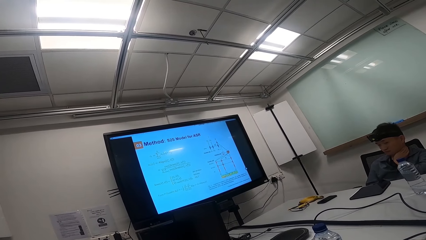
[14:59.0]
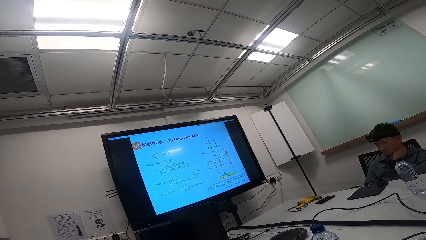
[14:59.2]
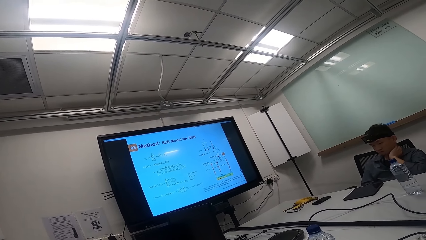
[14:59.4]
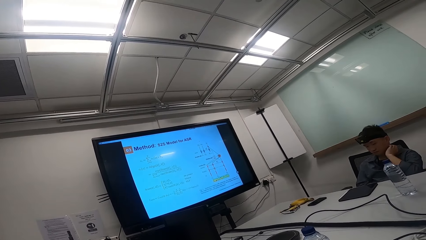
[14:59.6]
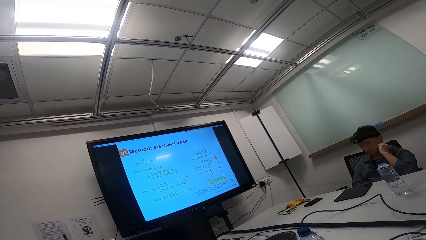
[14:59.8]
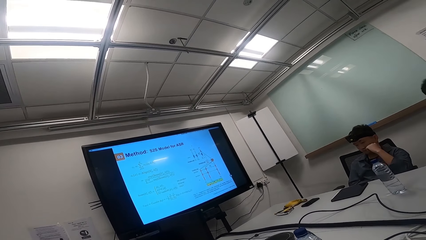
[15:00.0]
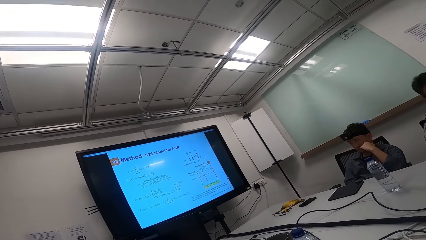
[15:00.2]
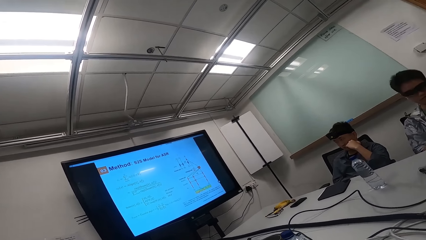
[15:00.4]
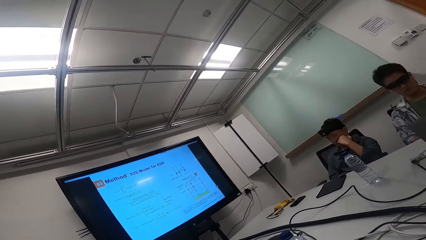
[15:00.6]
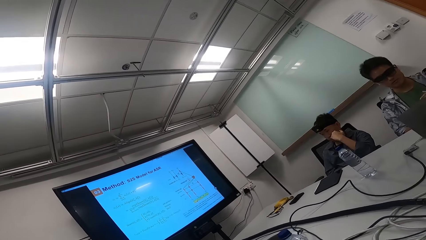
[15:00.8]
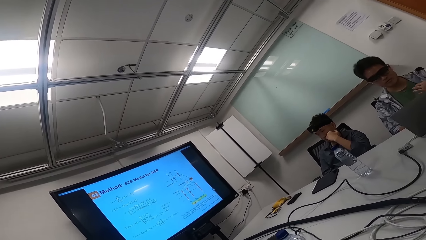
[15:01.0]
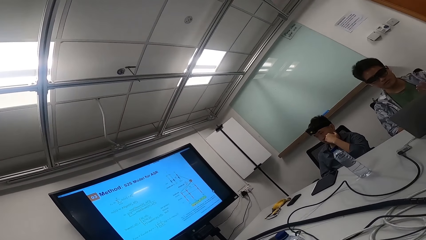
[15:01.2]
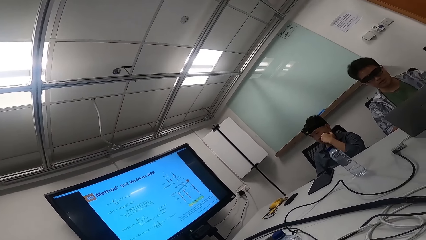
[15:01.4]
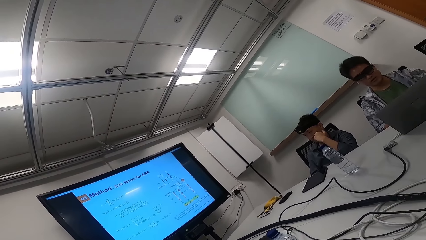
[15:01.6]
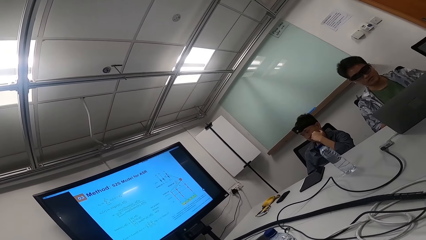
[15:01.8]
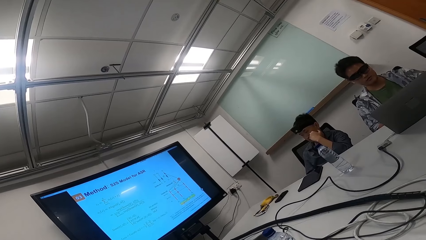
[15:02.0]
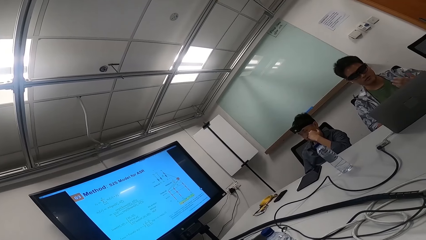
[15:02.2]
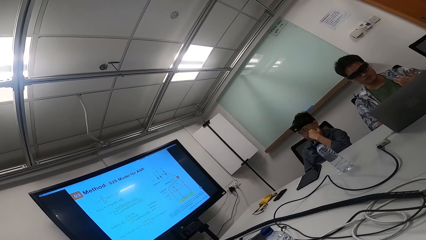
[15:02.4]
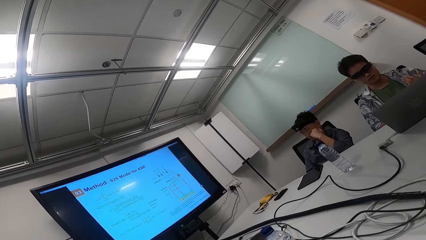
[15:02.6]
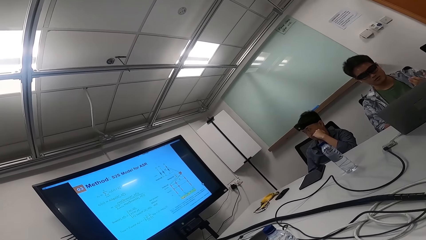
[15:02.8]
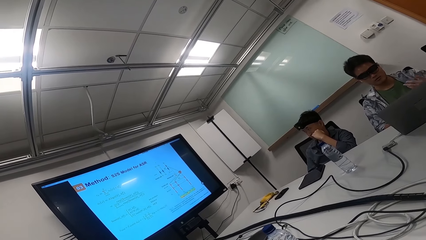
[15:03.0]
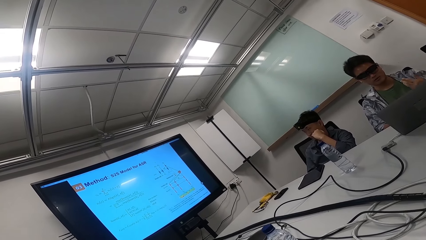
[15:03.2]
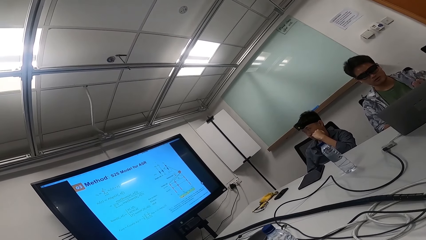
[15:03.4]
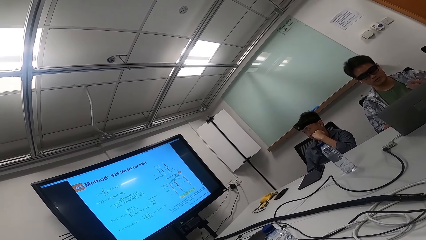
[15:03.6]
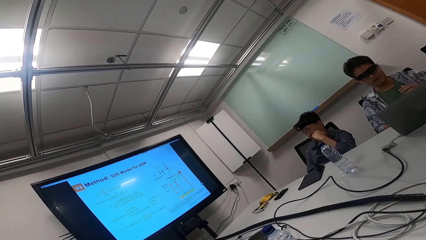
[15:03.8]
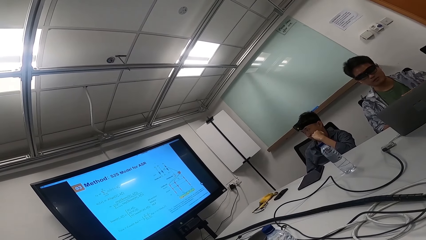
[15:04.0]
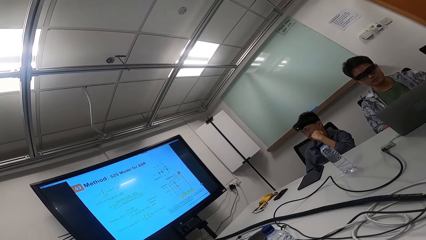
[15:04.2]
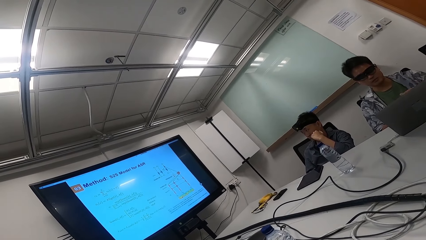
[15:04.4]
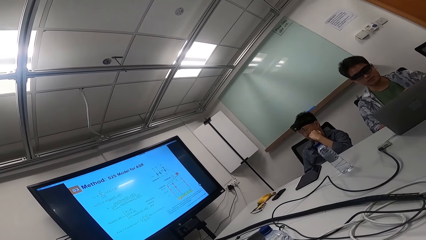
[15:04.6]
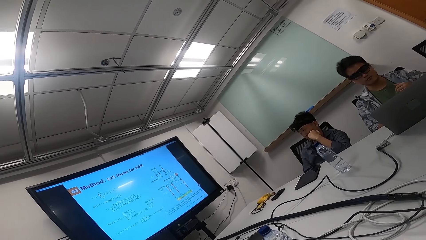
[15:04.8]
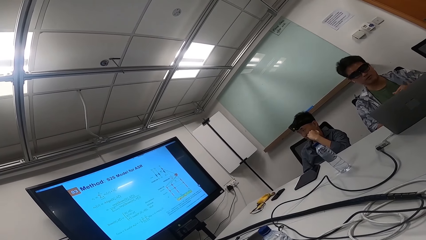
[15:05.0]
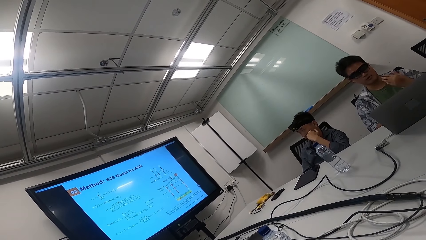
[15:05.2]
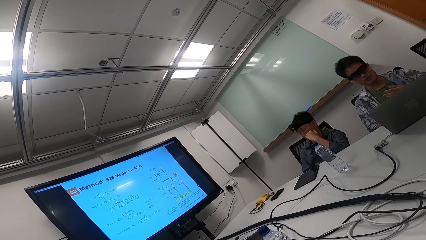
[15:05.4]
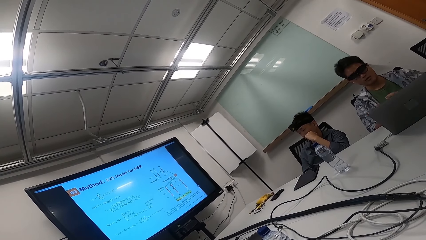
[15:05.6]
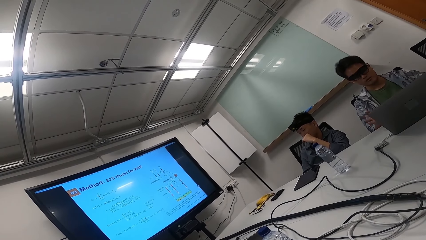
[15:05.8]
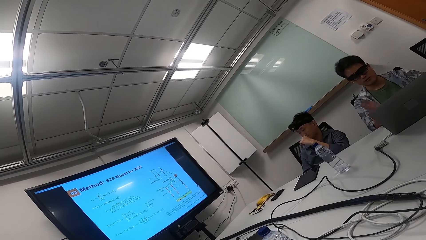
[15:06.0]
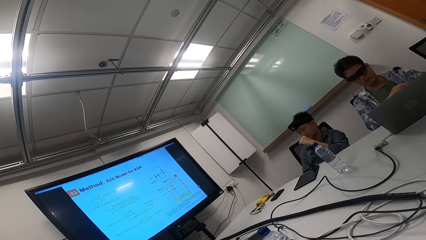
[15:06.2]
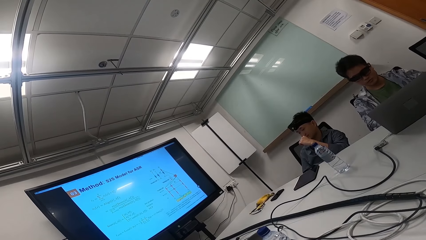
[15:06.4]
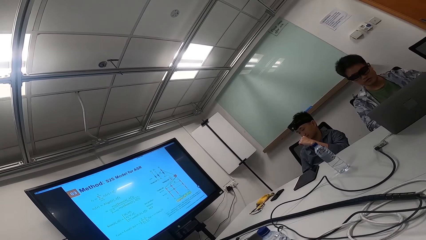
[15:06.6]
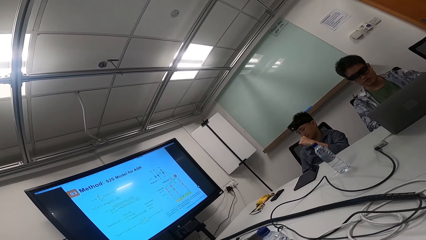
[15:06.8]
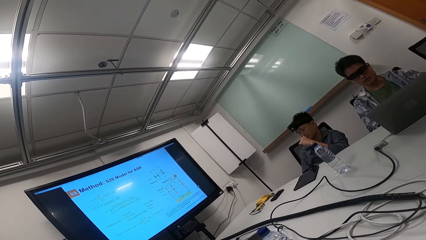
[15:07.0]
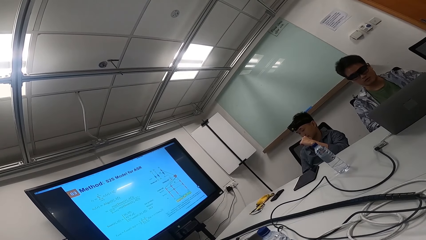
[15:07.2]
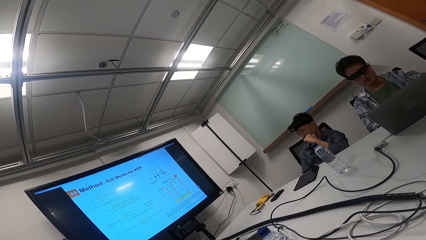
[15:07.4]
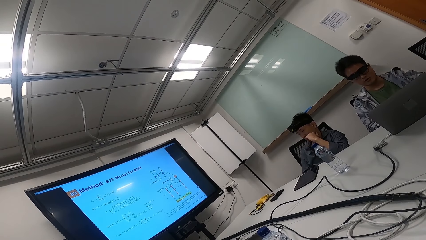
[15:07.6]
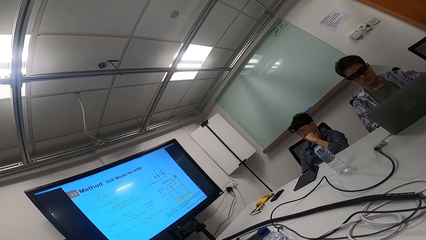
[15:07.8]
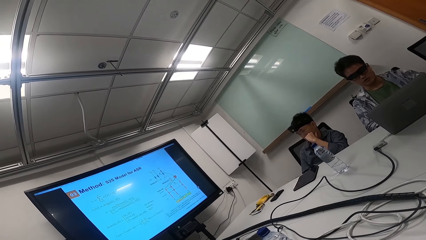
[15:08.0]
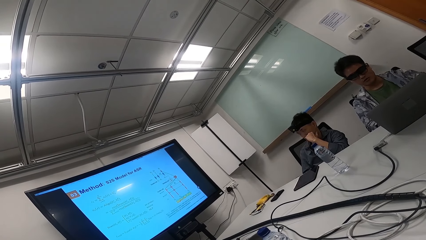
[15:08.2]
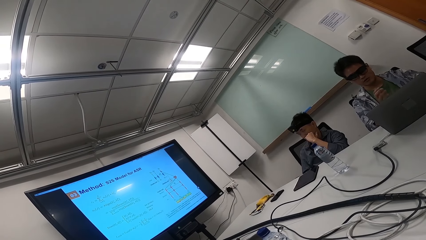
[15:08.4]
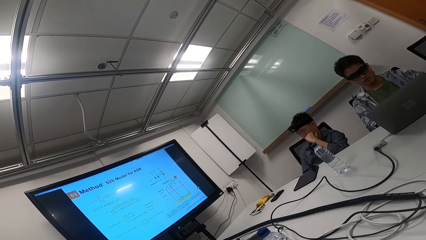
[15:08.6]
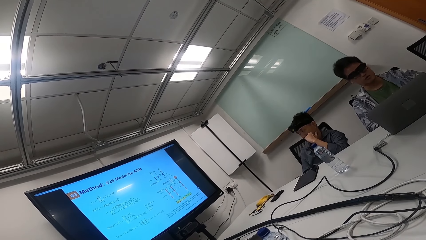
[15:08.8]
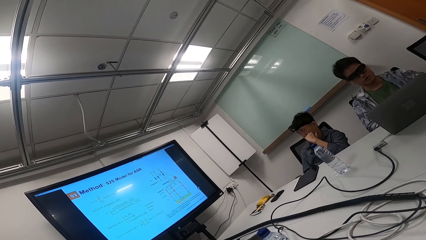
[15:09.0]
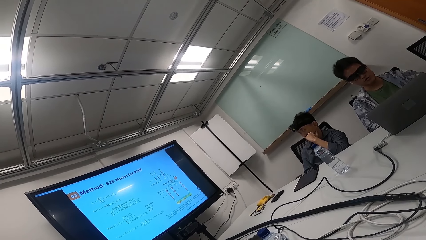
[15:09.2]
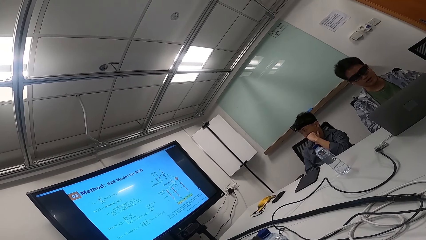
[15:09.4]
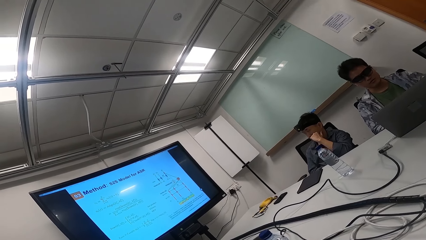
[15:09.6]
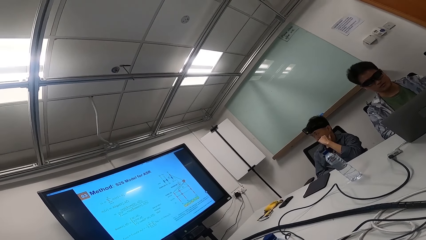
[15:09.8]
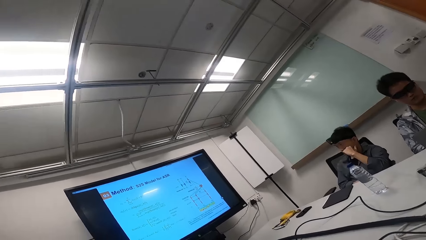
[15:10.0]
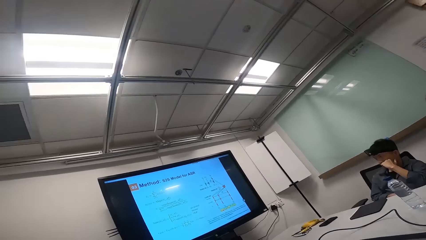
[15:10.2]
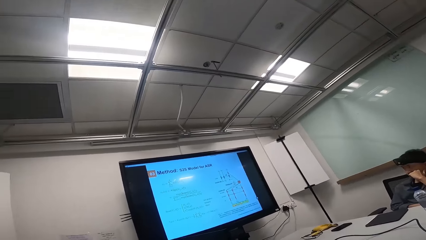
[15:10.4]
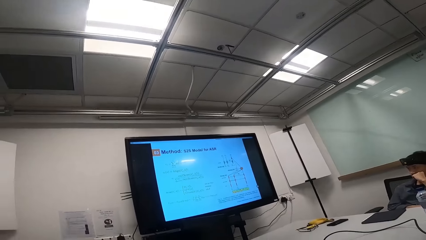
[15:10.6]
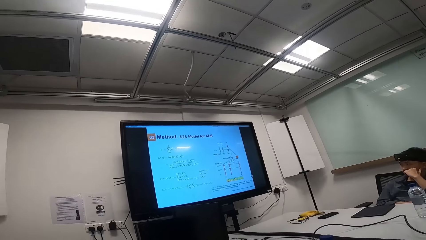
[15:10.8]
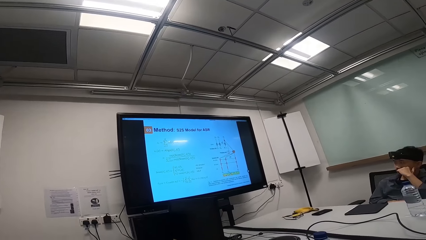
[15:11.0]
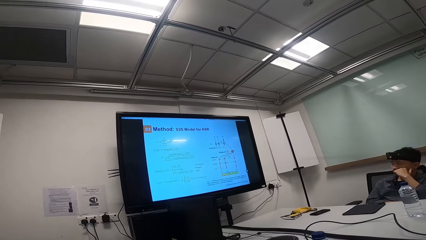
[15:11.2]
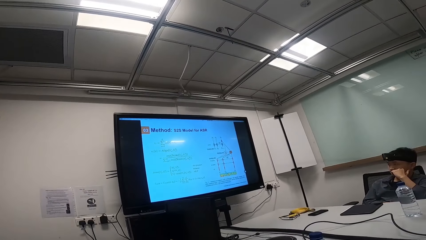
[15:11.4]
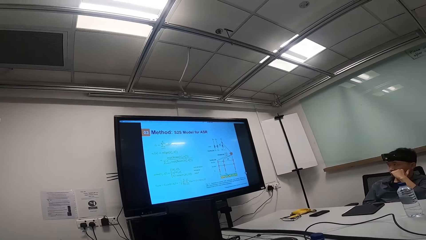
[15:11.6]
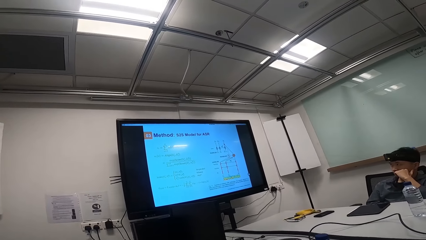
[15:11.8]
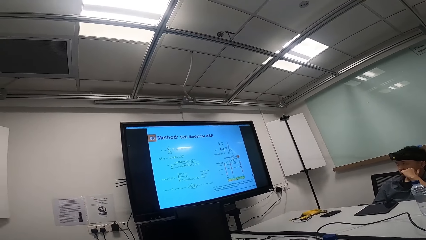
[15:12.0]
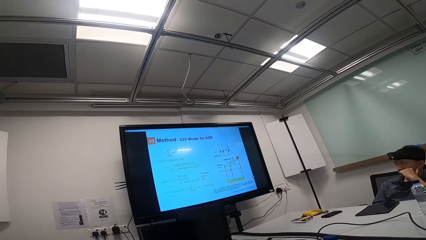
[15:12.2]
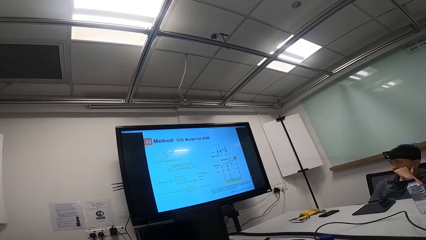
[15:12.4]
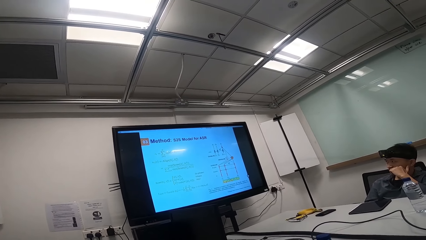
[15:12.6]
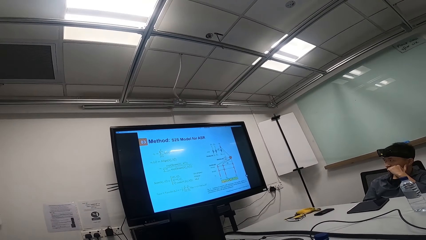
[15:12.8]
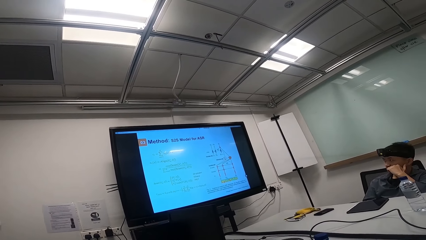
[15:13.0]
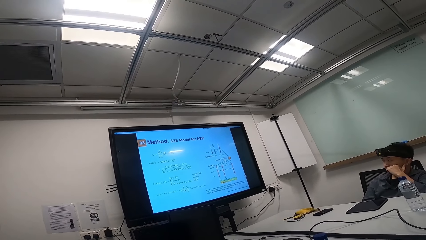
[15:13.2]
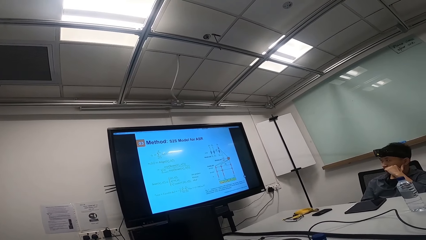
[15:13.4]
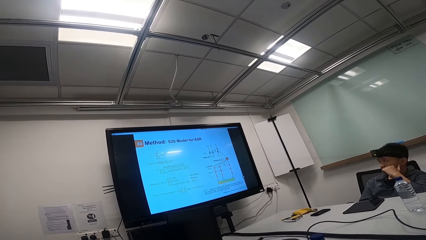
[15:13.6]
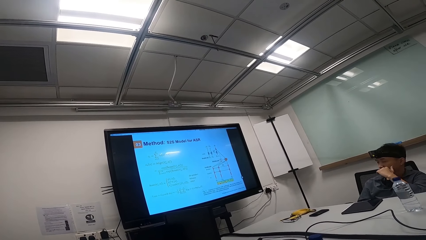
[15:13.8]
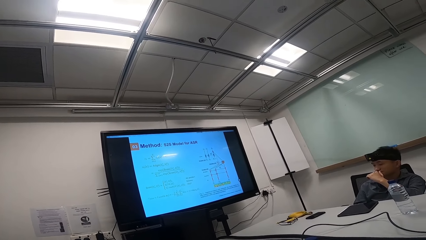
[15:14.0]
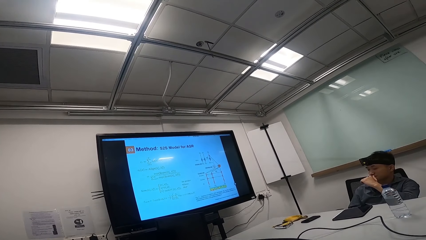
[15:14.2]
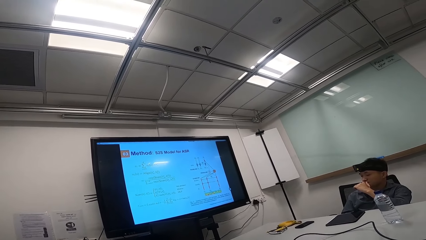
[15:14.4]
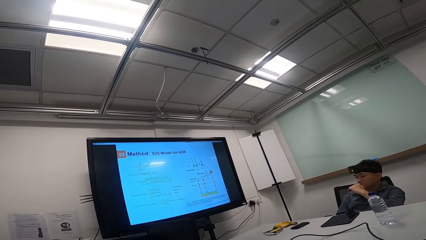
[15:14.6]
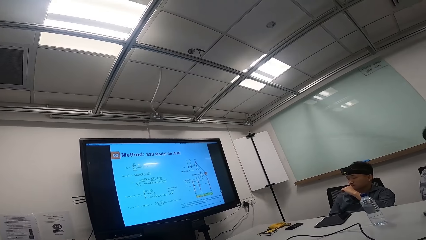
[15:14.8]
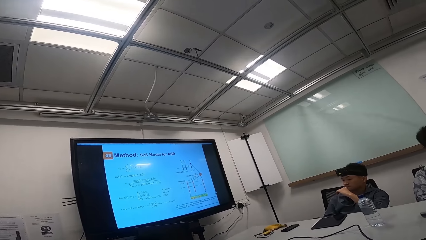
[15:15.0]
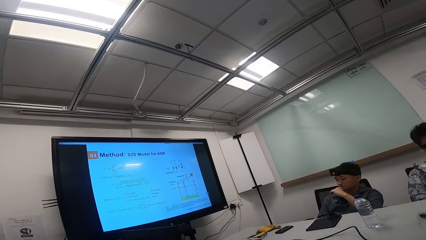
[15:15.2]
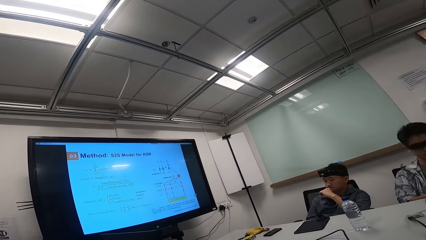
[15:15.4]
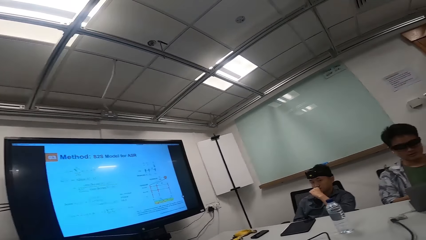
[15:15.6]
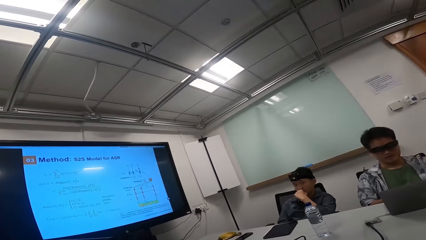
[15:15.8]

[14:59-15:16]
A person reads while moving his hands up and down.
